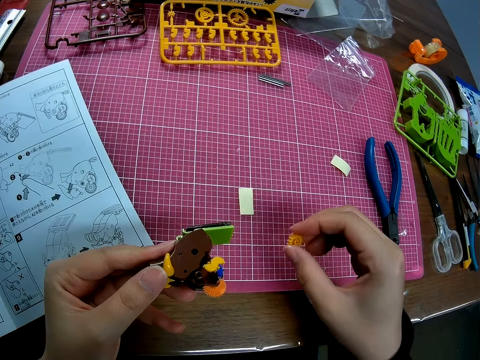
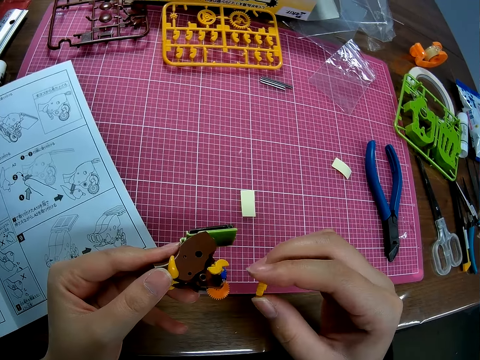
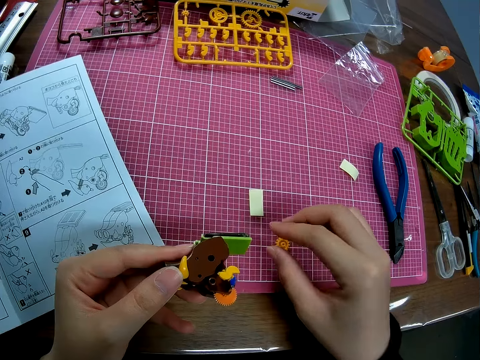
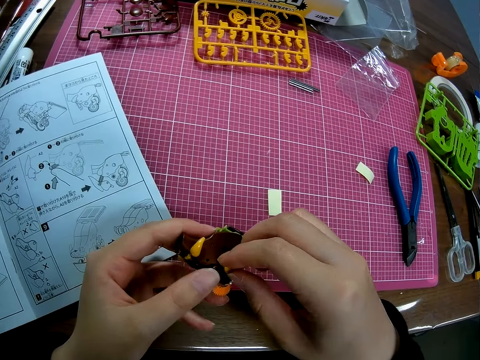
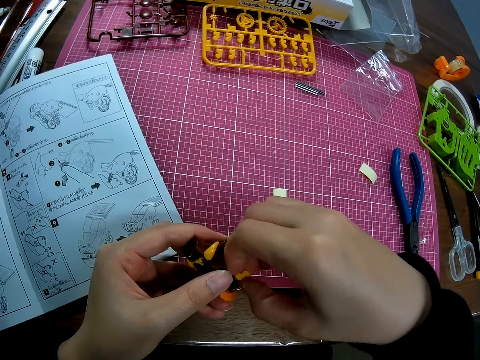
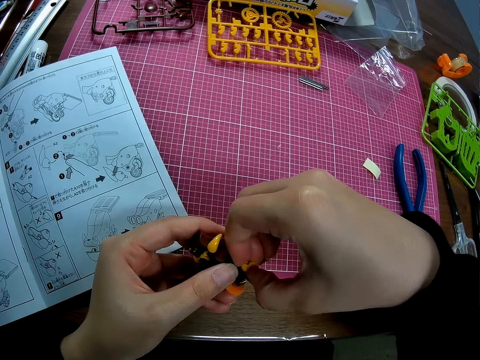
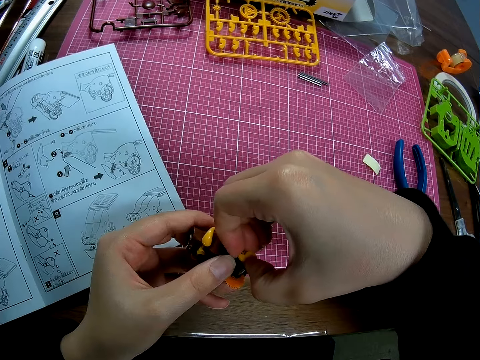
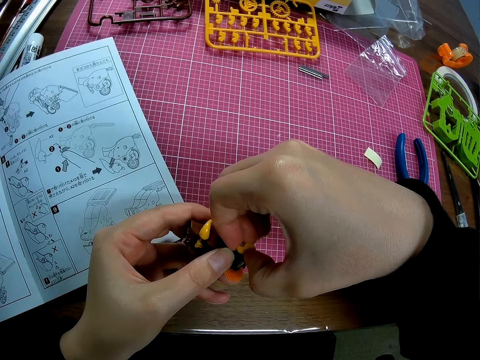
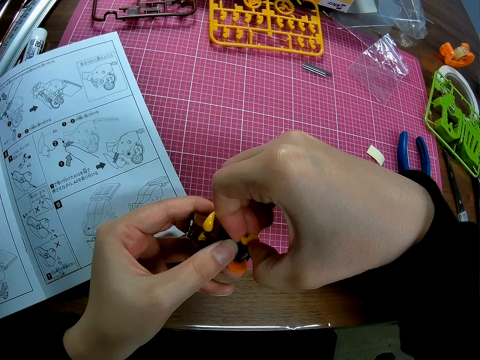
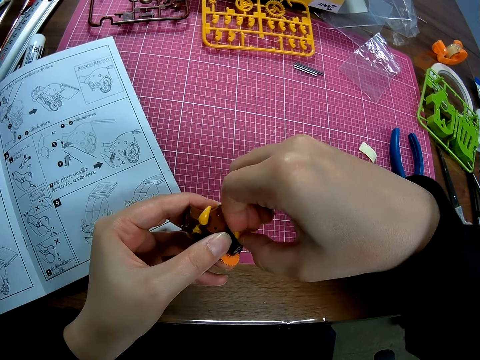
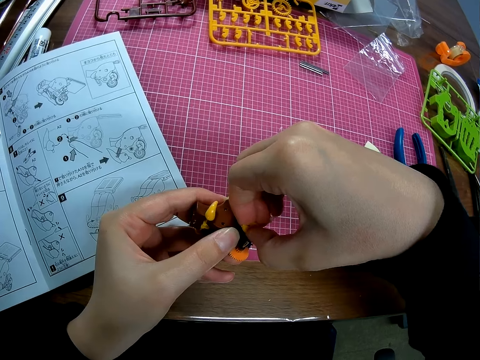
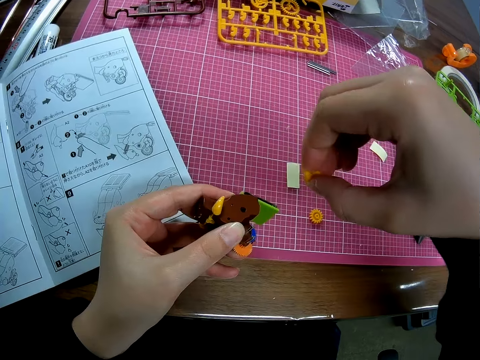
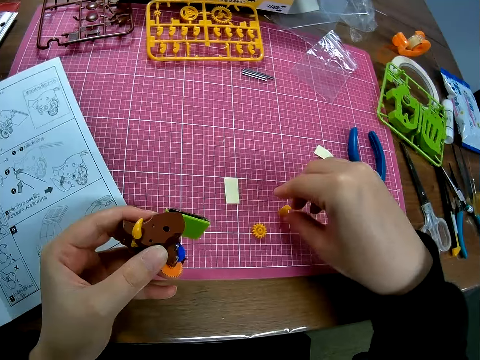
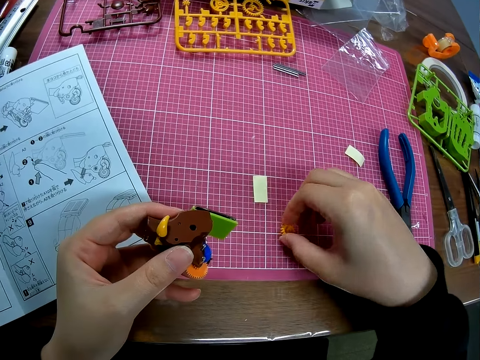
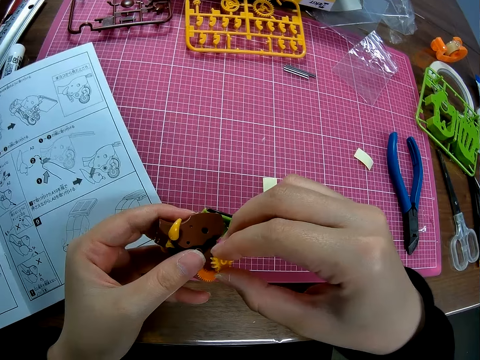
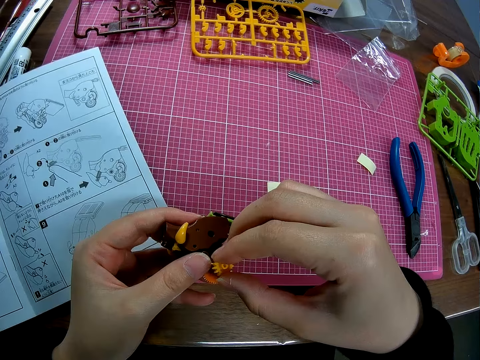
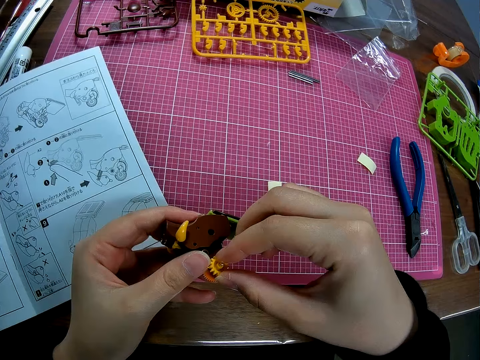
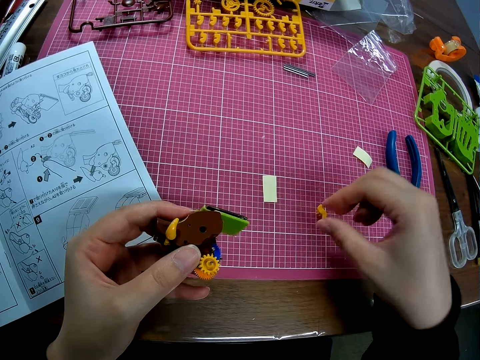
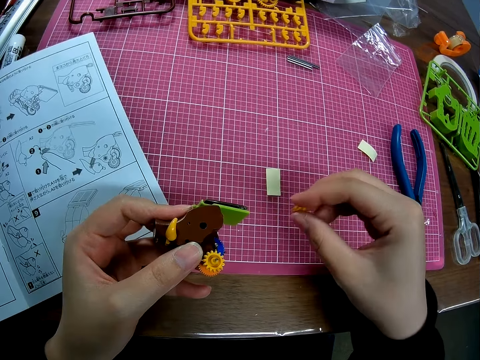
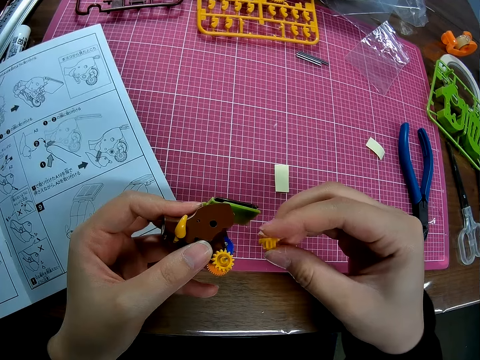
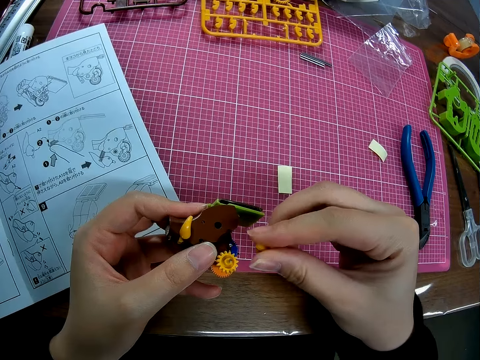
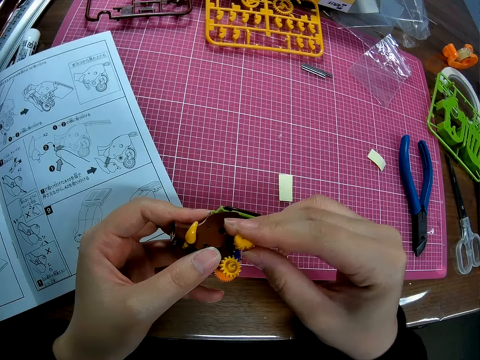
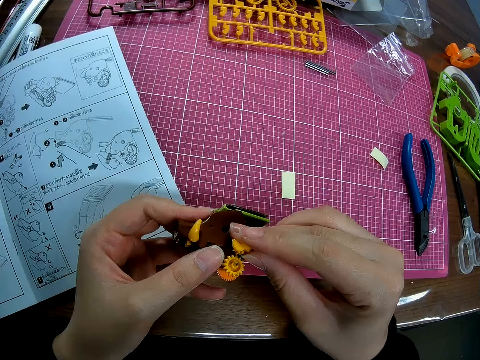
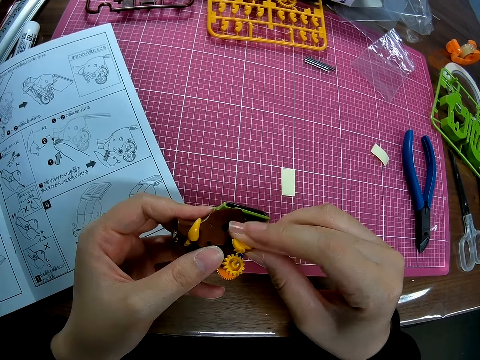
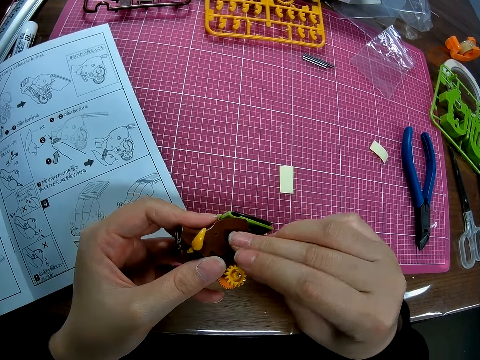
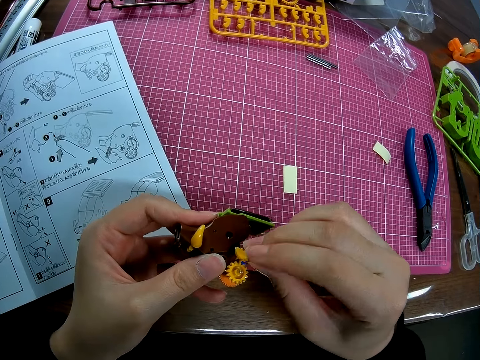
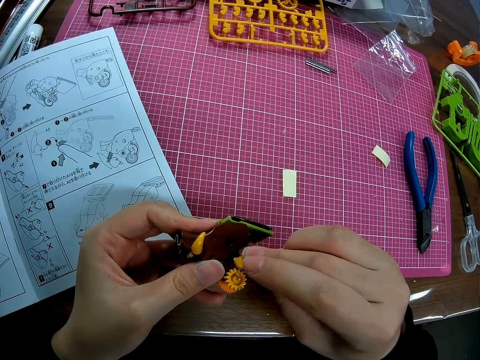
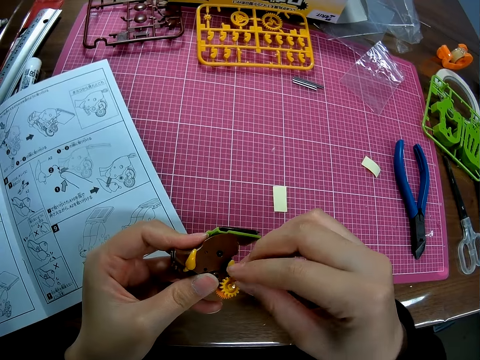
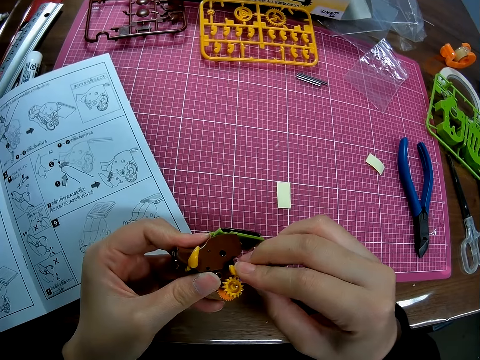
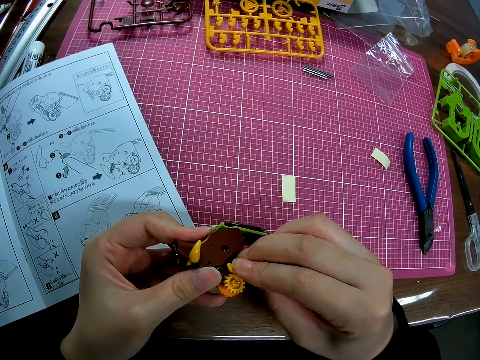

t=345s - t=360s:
The camera wearer picks a piece of mechanical model from the table with his right hand. He drops the piece of mechanical model on the table with his right hand. He picks up the plastic model on the cutting mat. He removes a piece of mechanical model with his right hand from the piece of mechanical model in his left hand. He fixes the plastic models together. He separates the plastic models. He drops the piece of mechanical model in his right hand on the table. He picks a piece of mechanical model from the table with his right hand. He inserts the piece of mechanical model in his right hand into the piece of mechanical model in his left hand. He picks a piece of mechanical model from the table with his right hand. He stares at the plastic model. He couples the piece of mechanical model in his right hand to the piece of mechanical model in his left hand.

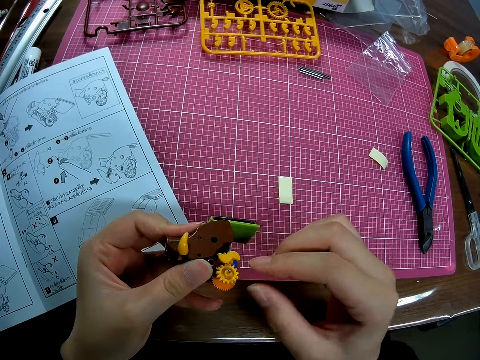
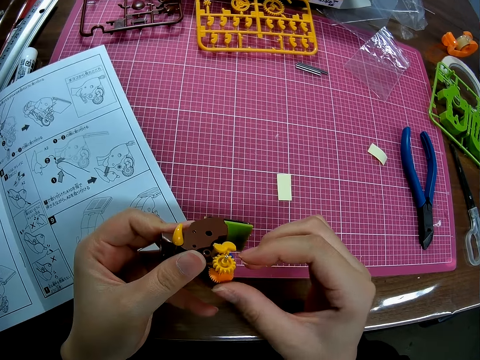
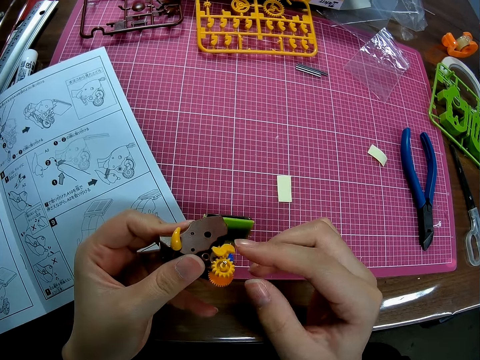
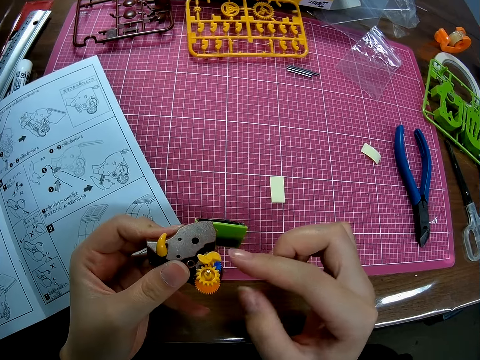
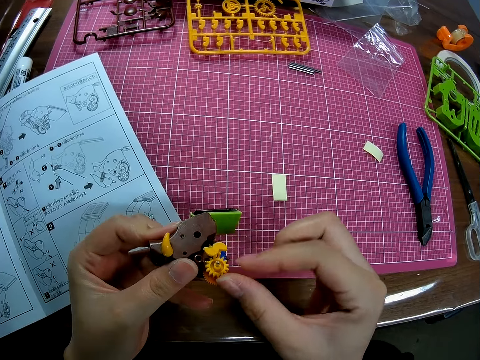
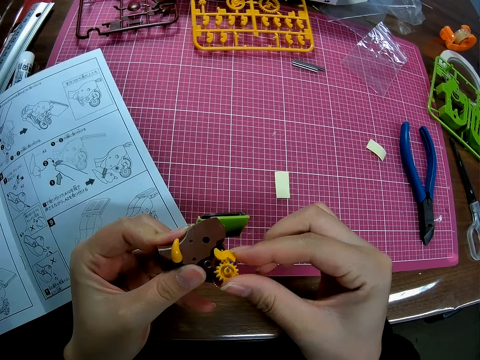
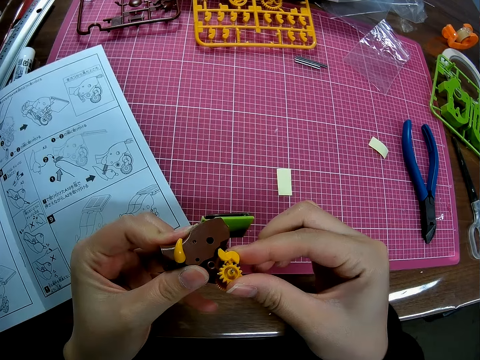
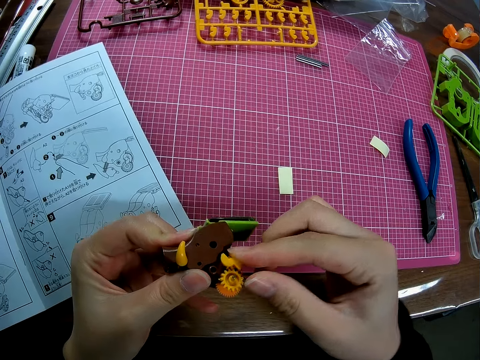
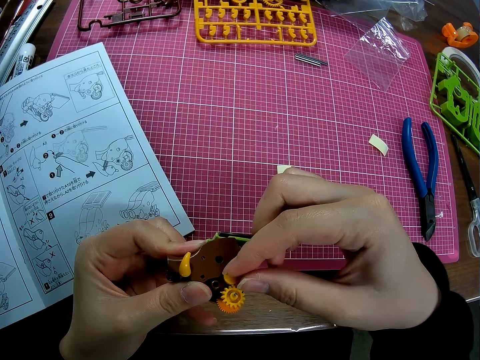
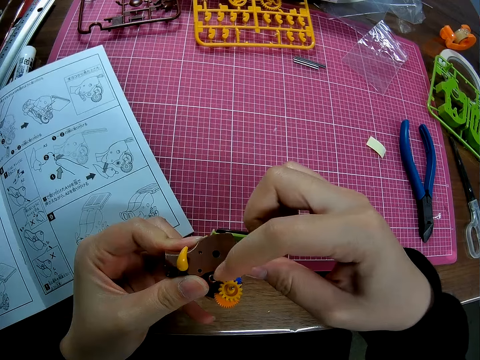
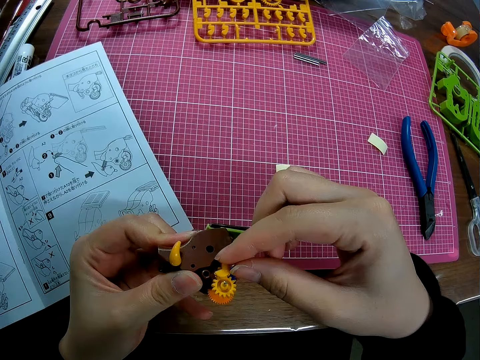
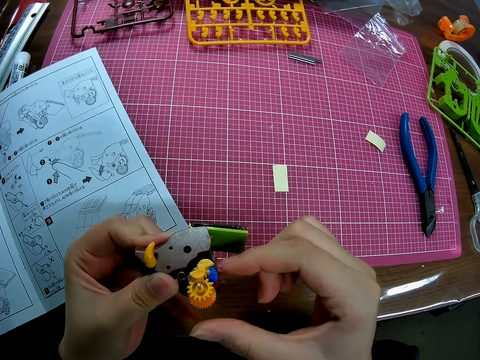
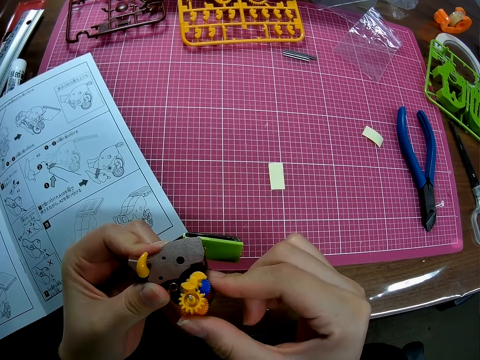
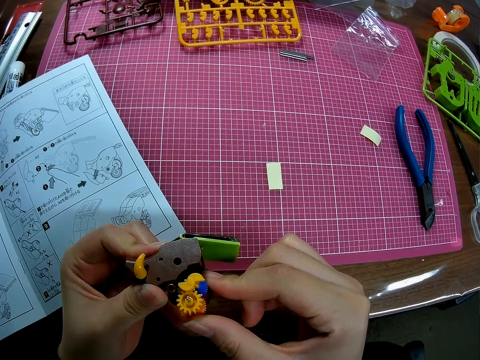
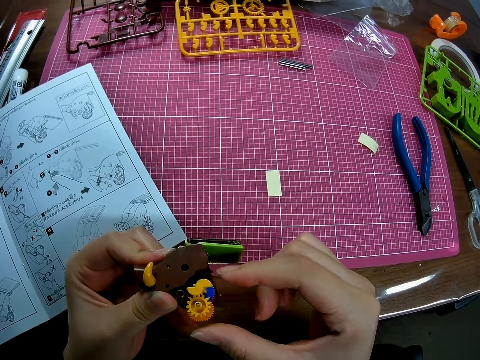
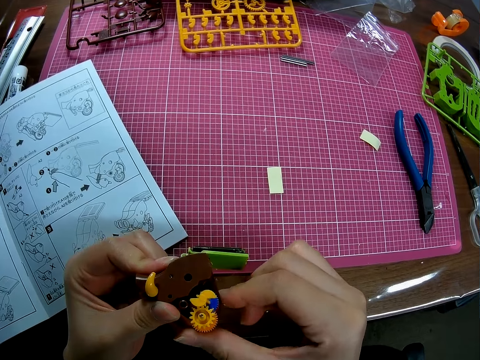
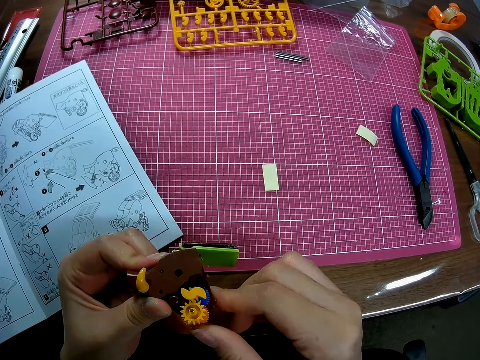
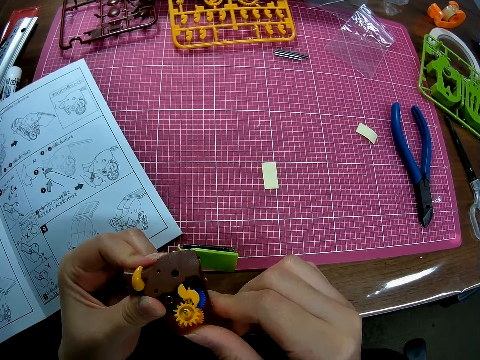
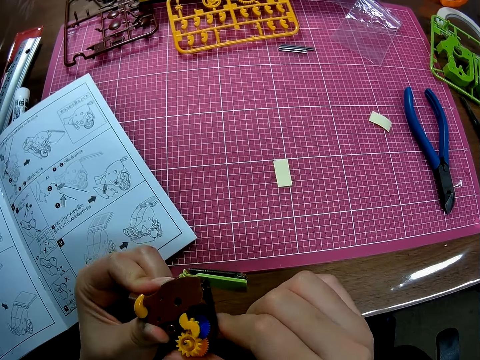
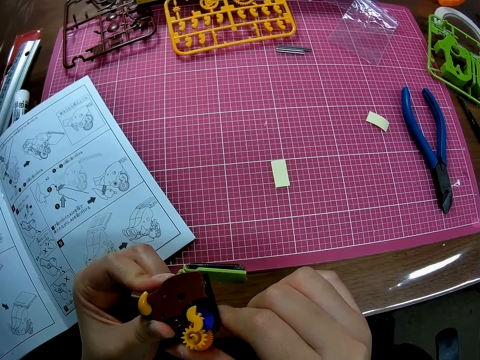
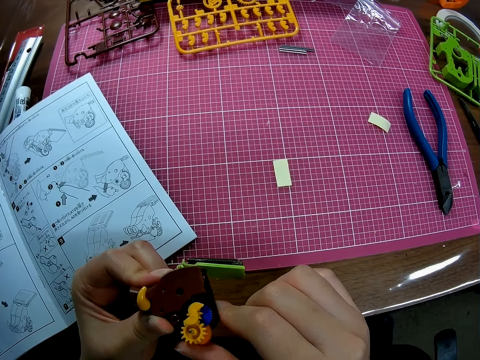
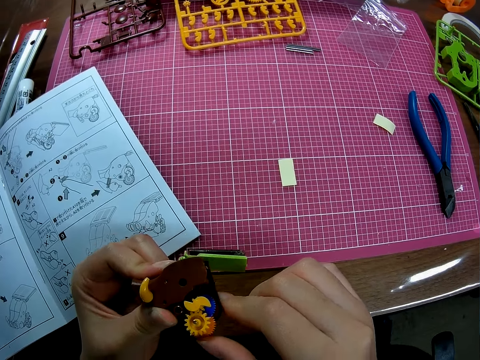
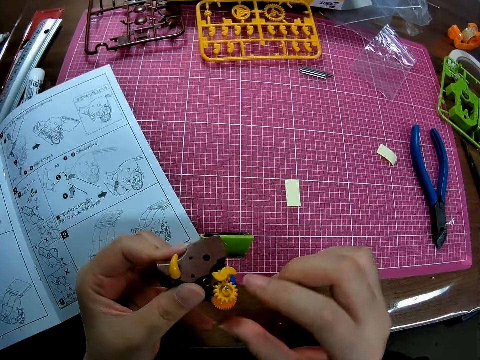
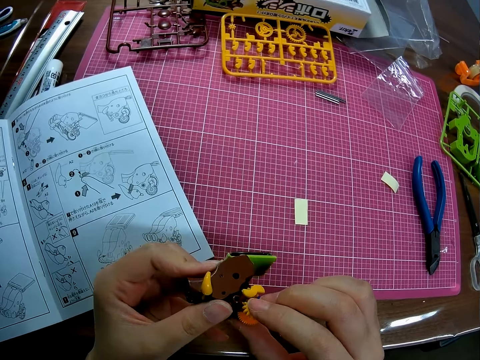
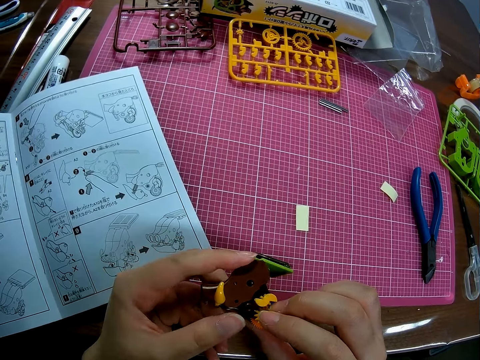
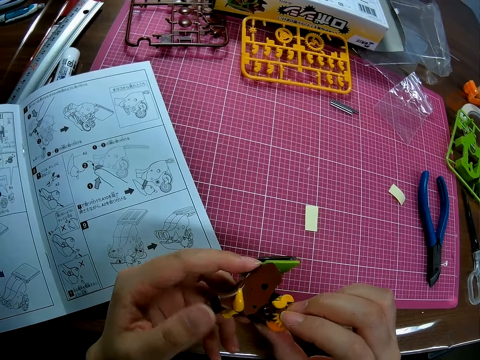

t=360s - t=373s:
The camera wearer handles the piece of mechanical model with his hands.
